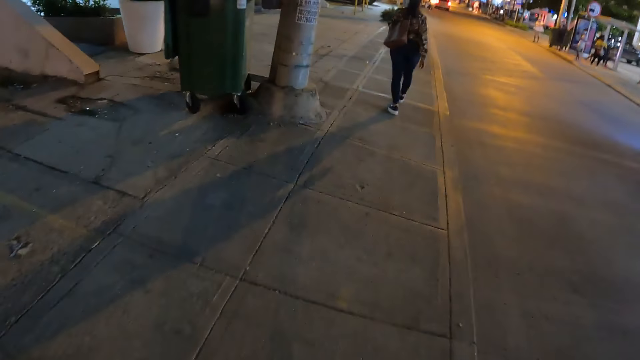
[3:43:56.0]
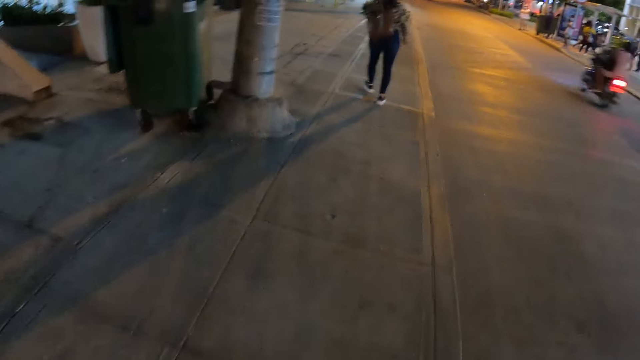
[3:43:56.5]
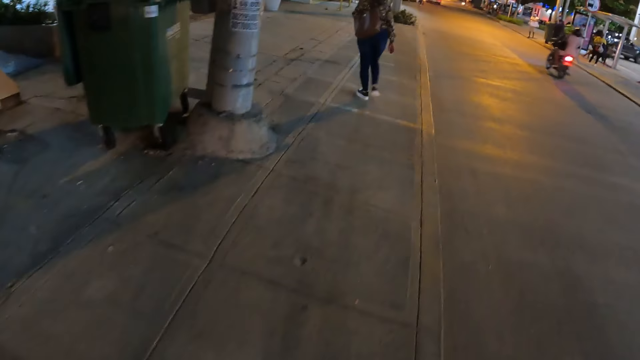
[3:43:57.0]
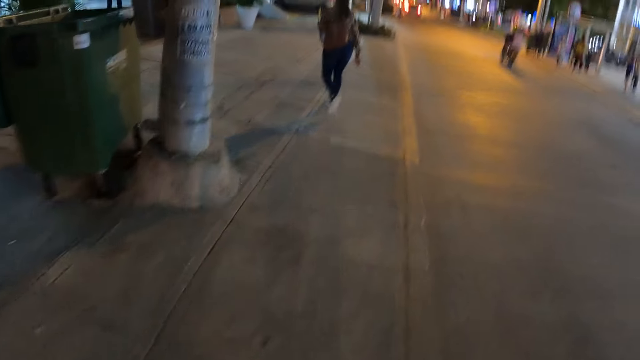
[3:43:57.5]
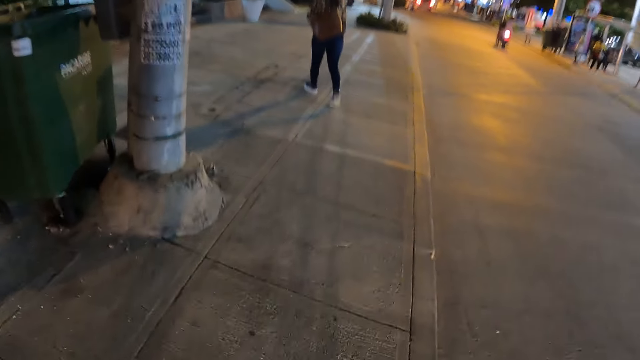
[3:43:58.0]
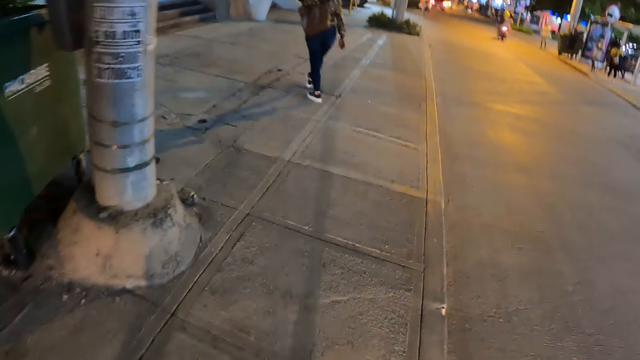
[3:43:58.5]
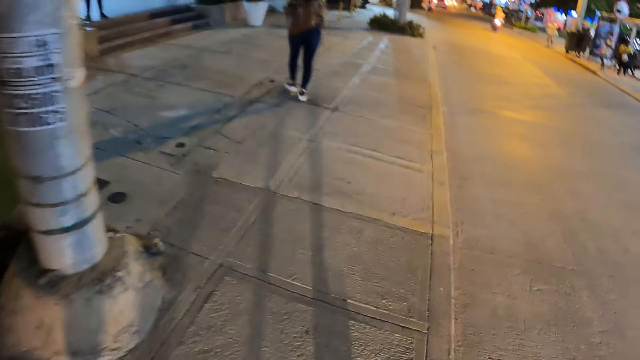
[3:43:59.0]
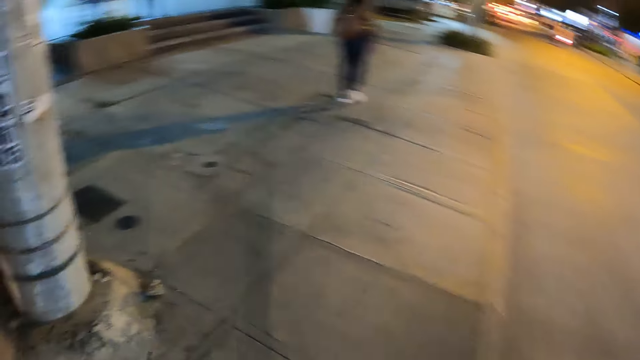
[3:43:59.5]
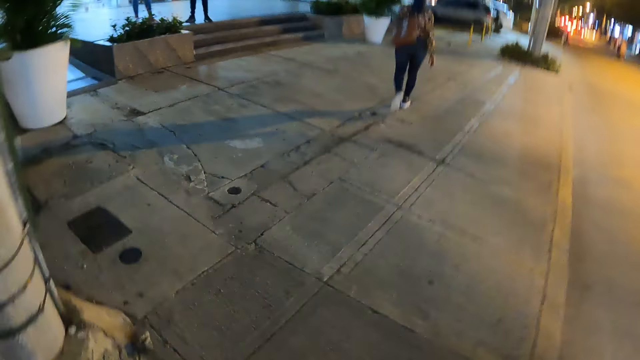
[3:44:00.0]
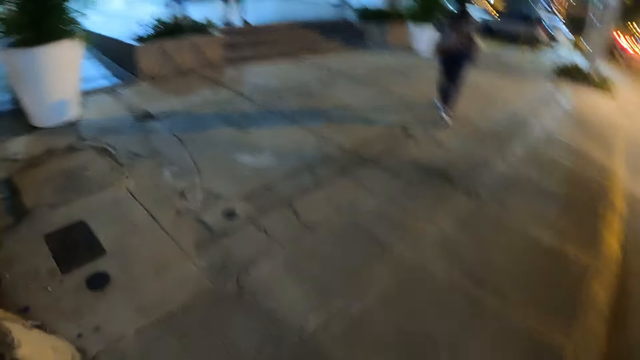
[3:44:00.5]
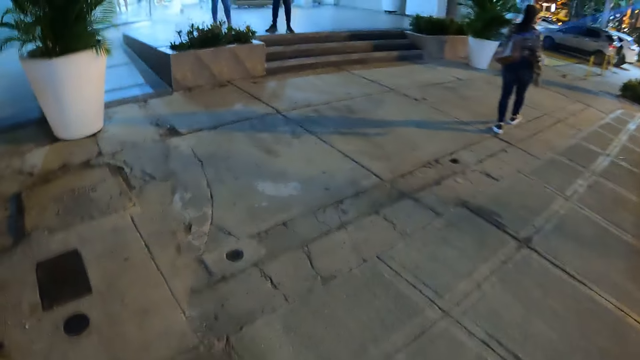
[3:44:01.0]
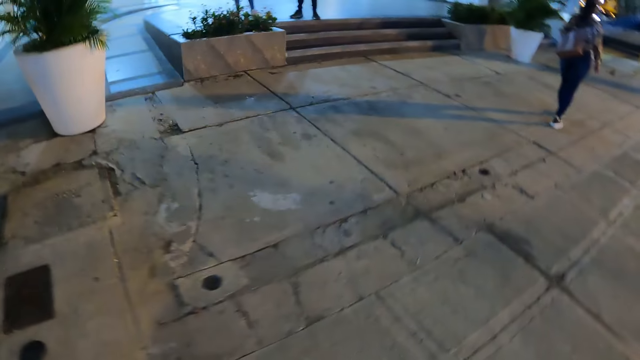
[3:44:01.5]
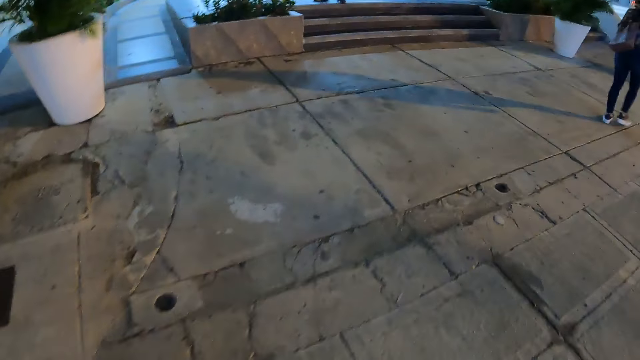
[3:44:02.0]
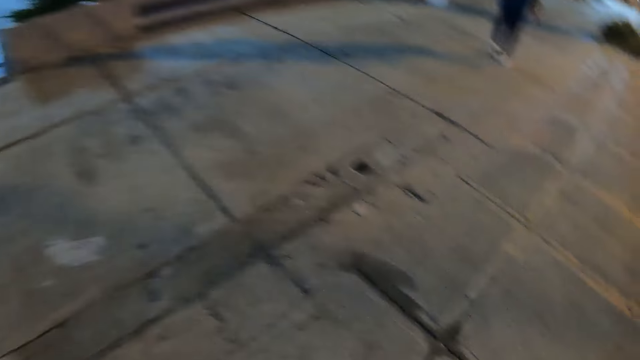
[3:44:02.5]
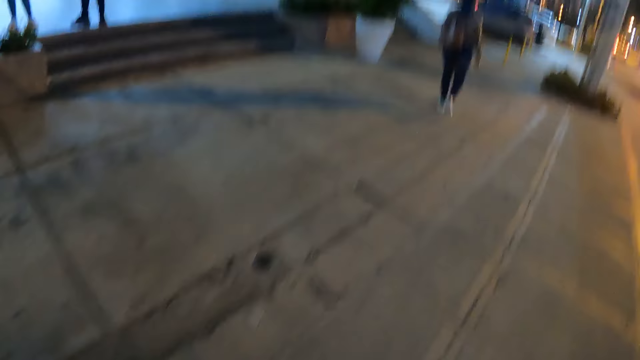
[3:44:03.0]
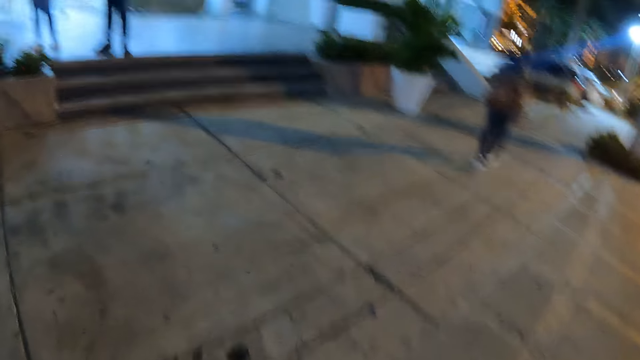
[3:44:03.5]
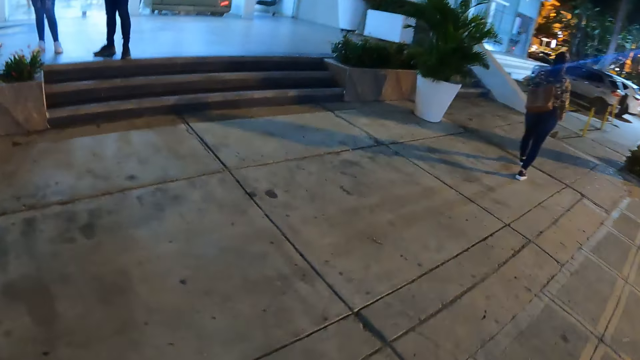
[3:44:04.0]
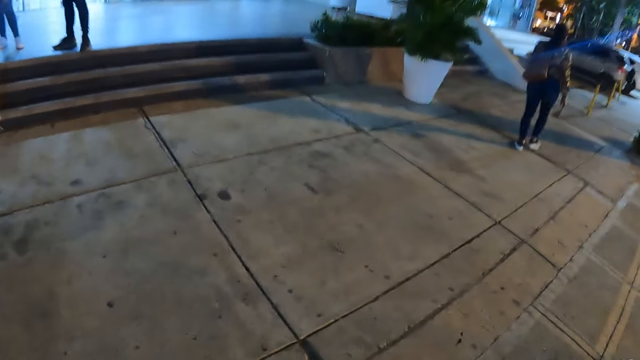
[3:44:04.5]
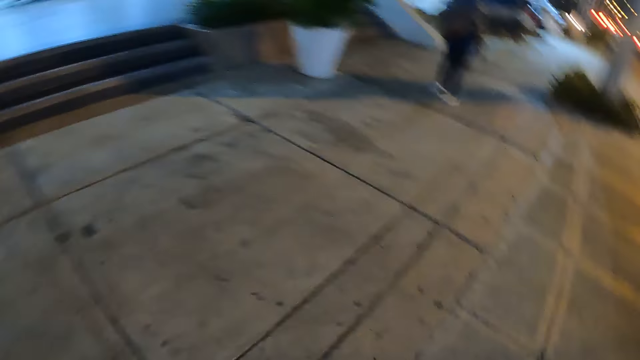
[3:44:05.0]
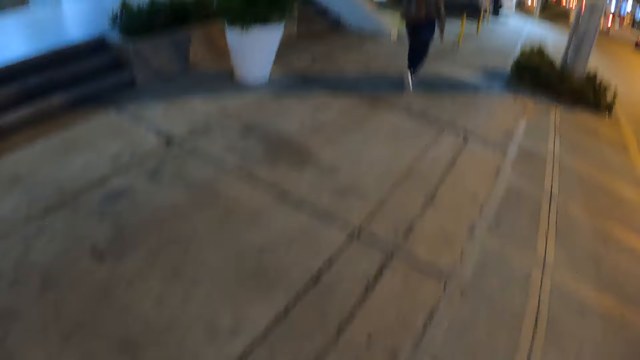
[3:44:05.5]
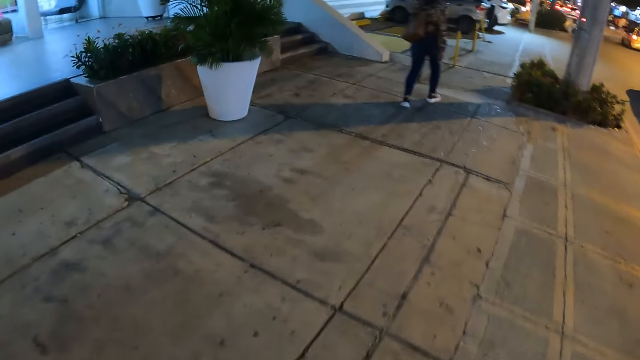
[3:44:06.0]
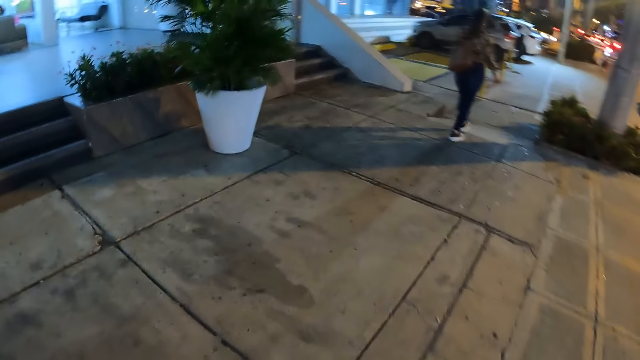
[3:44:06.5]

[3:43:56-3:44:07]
The camera wearer looks forward. They look left. They look around. They walk left. They walk around the street. They look right.

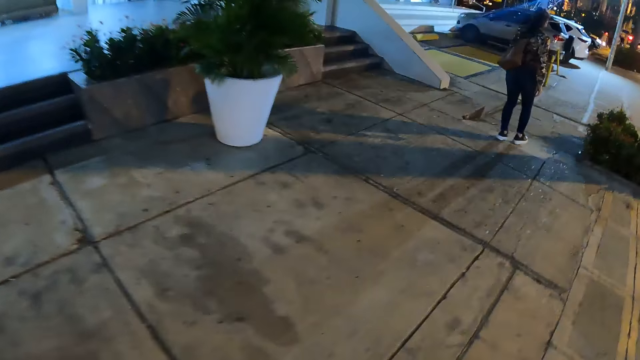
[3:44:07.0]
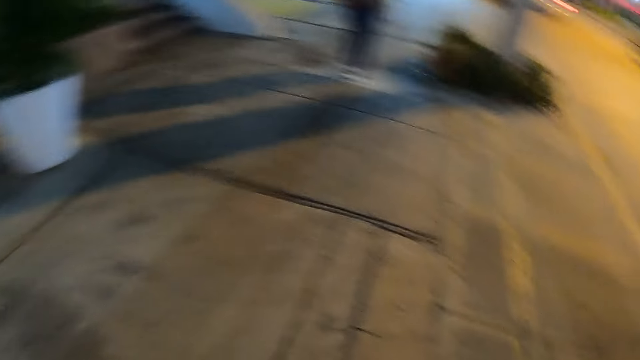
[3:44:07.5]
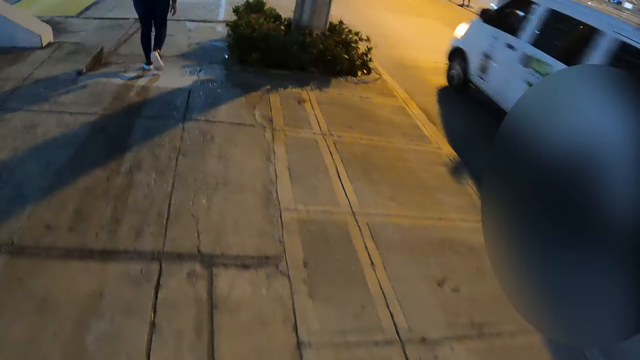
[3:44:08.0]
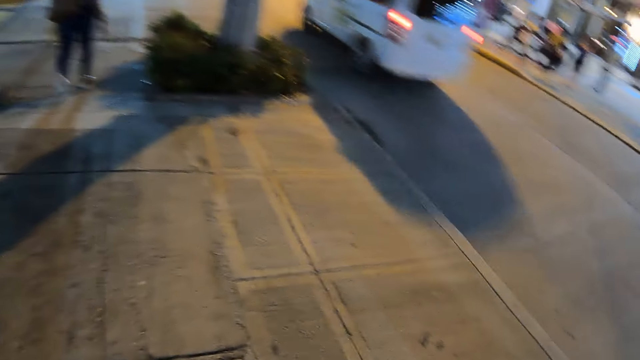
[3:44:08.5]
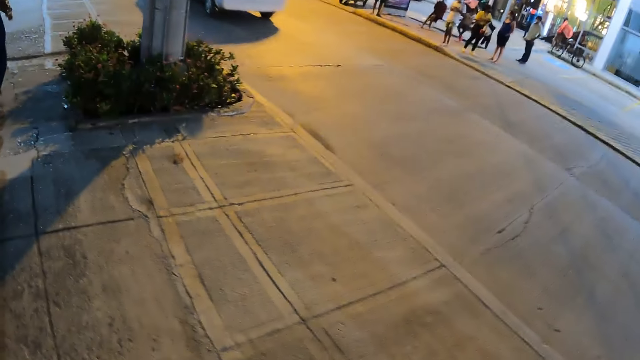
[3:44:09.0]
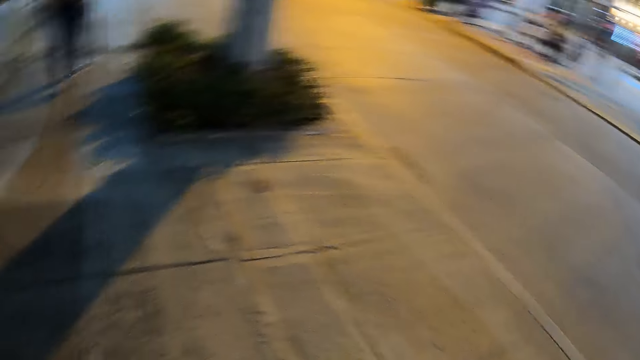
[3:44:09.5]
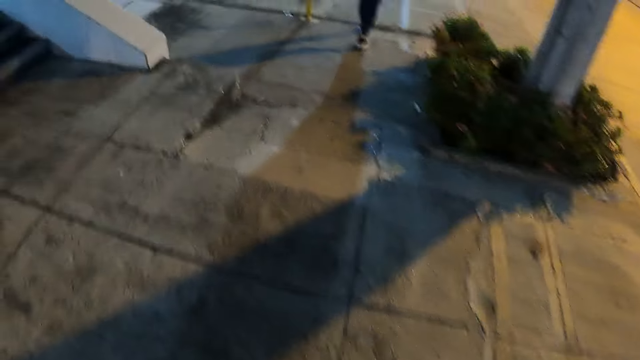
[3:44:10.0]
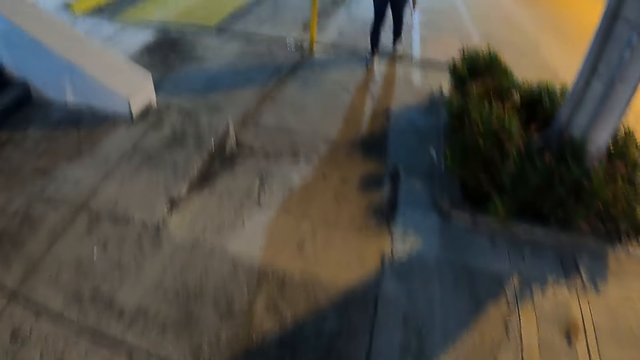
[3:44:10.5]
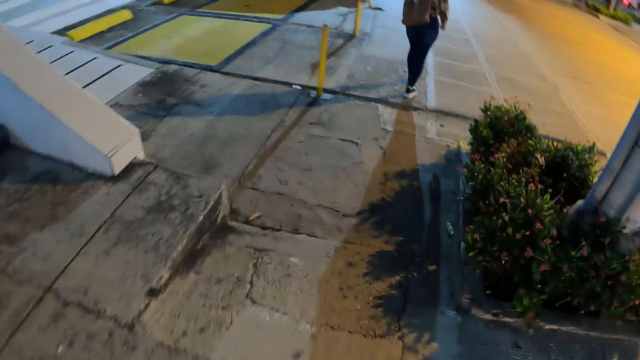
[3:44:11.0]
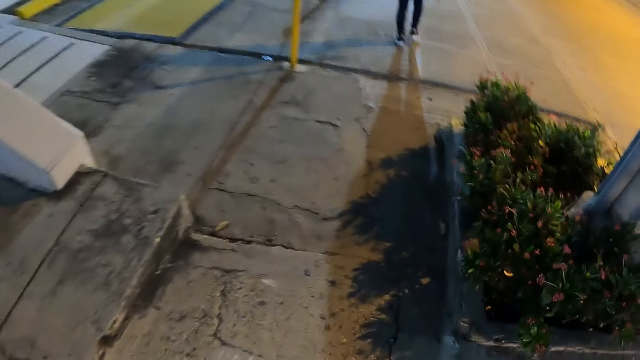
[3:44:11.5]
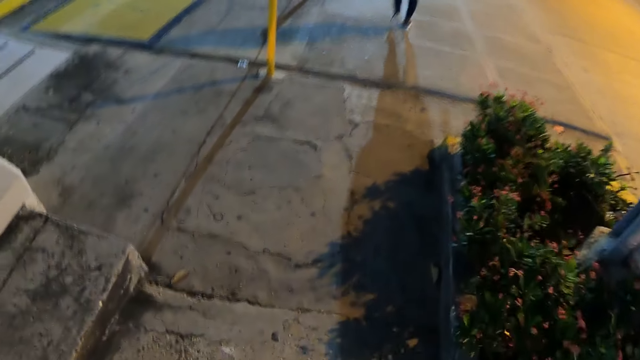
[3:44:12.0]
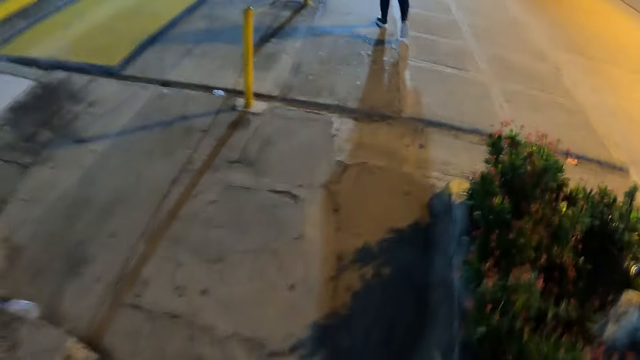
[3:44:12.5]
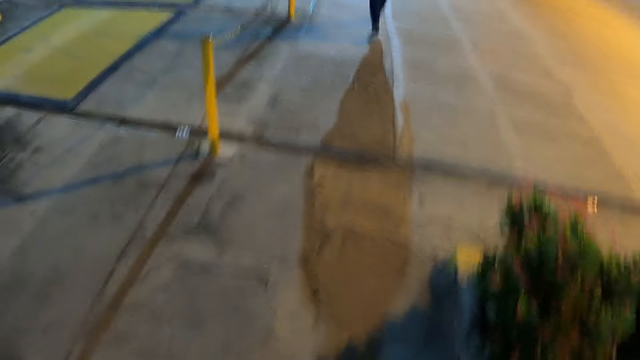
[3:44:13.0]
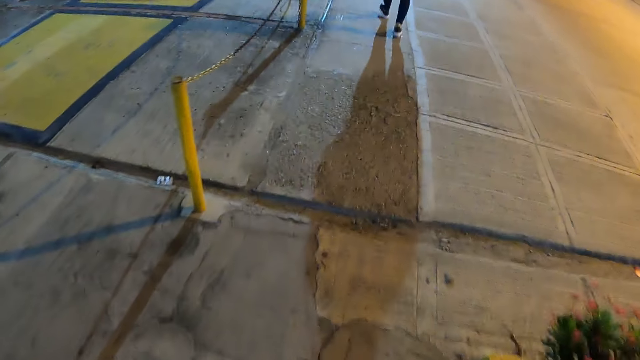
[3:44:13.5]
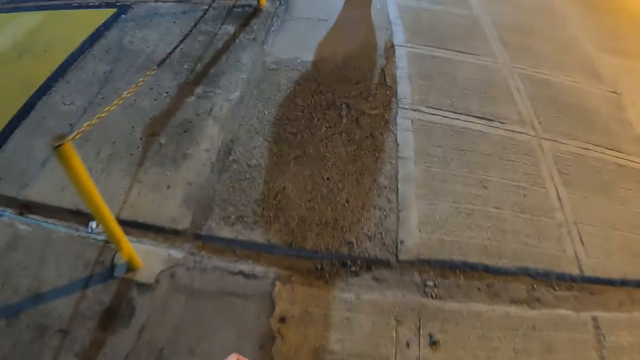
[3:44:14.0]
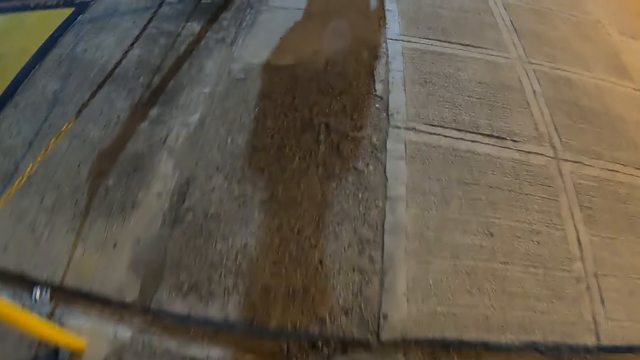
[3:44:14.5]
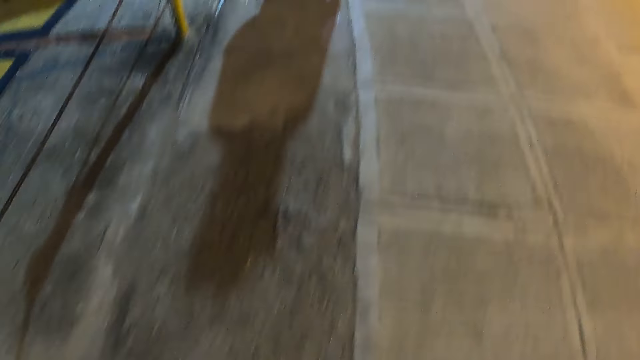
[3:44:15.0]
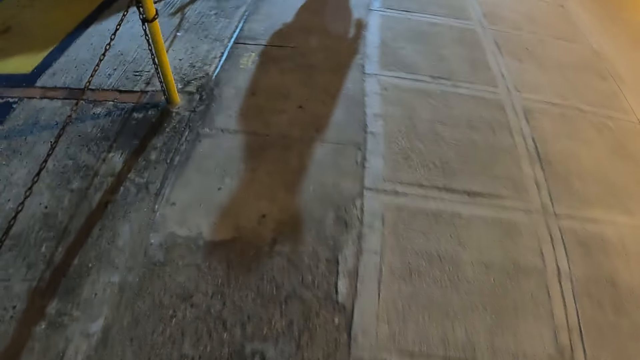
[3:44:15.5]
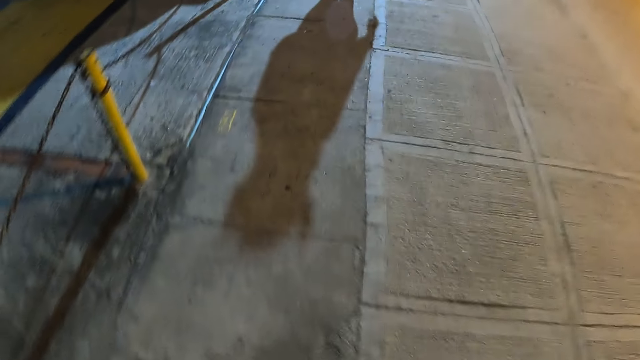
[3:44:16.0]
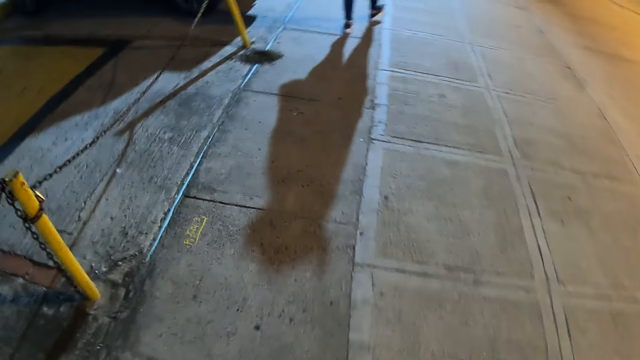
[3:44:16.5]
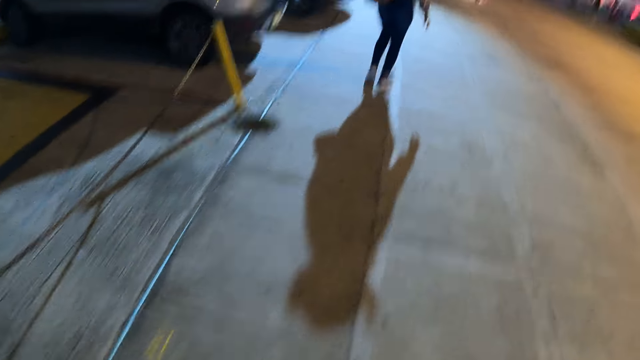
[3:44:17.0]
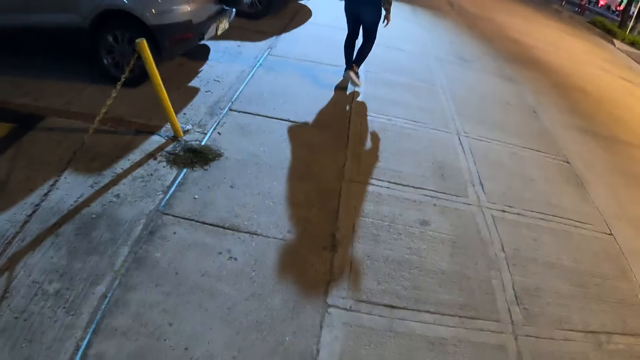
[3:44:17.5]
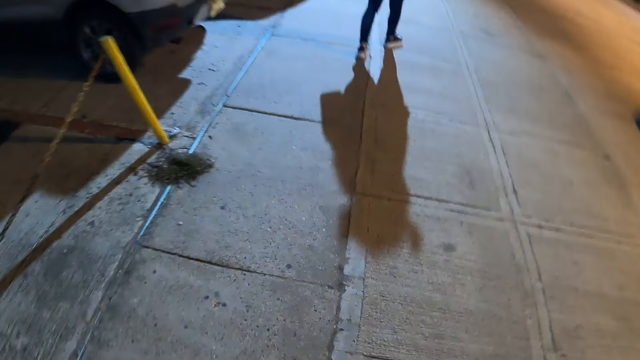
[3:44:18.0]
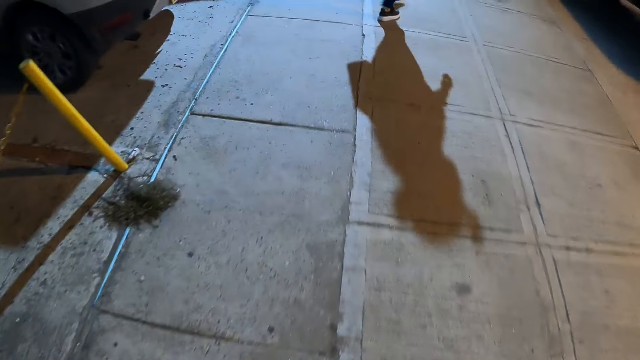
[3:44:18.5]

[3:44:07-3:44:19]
The camera wearer looks left. They look around. They look right. They look down. A woman walks around the street. A man walks around the street.
